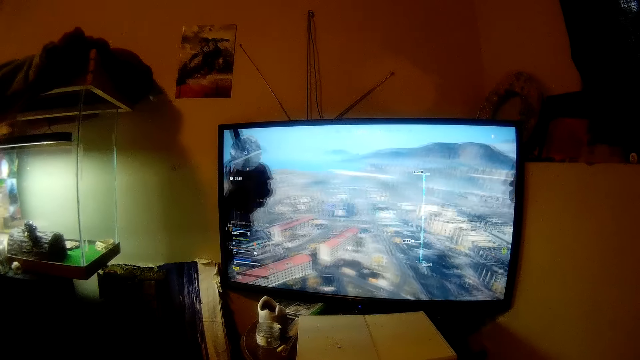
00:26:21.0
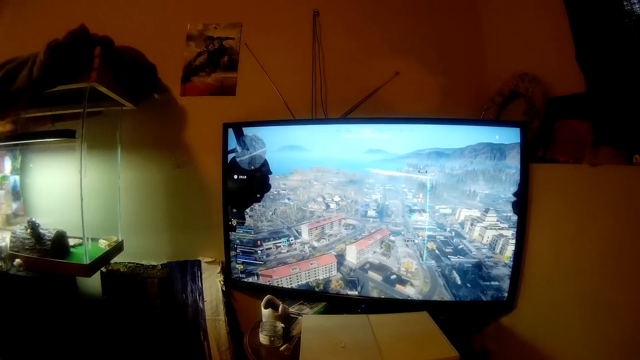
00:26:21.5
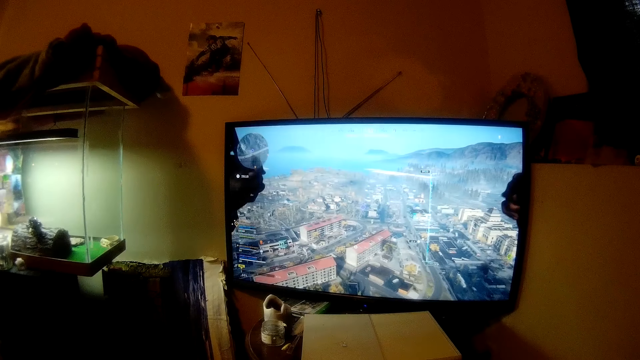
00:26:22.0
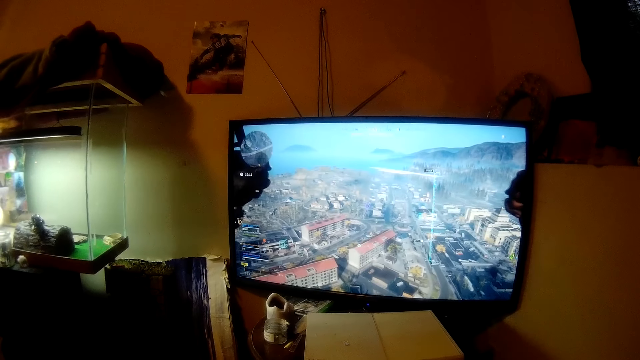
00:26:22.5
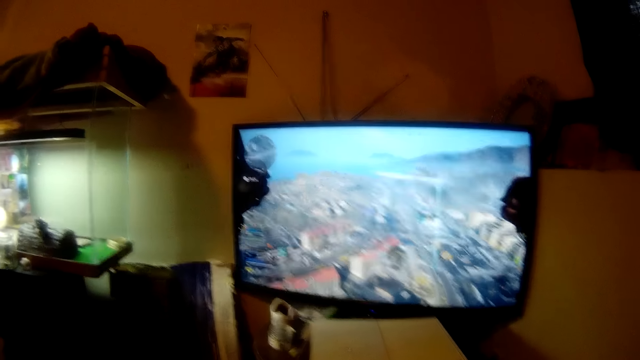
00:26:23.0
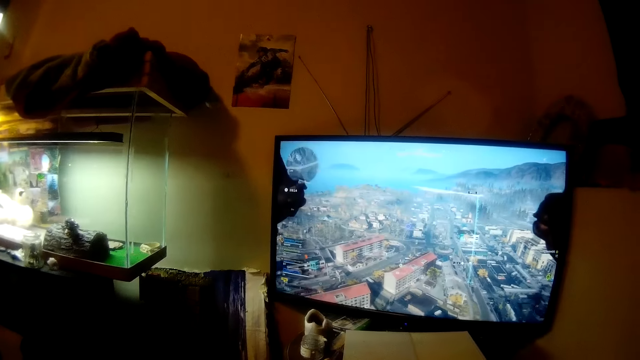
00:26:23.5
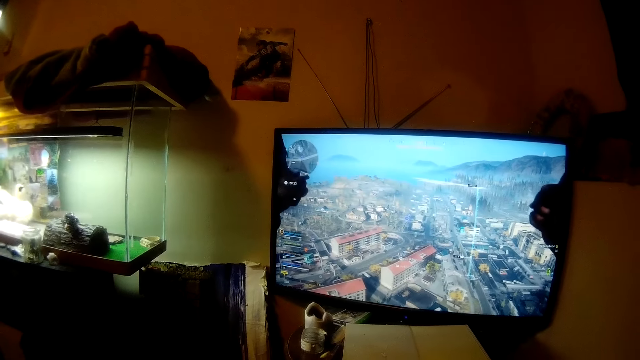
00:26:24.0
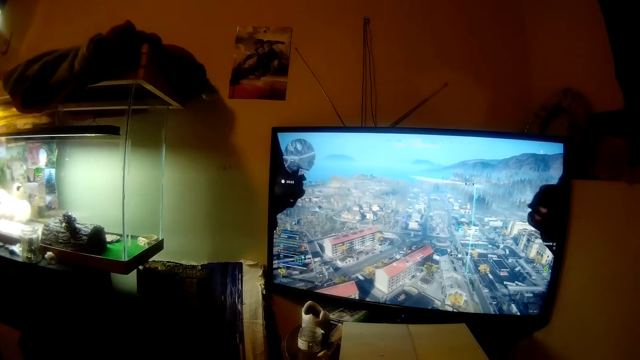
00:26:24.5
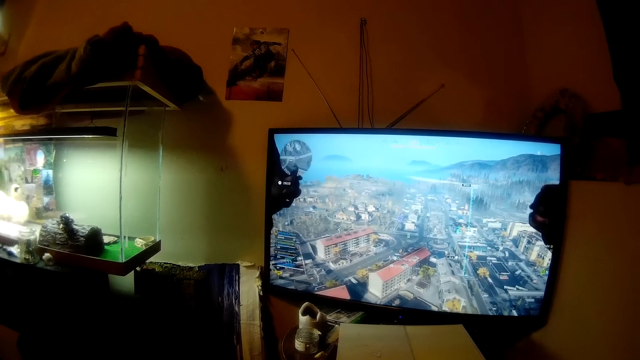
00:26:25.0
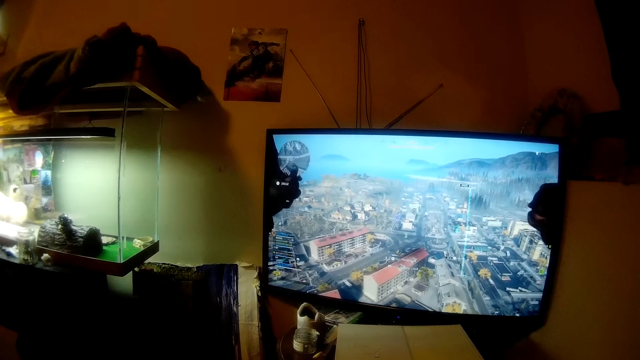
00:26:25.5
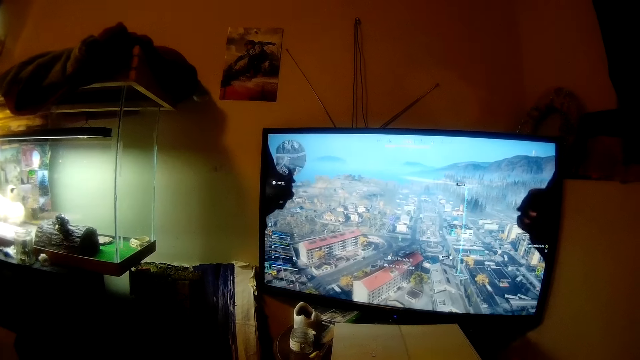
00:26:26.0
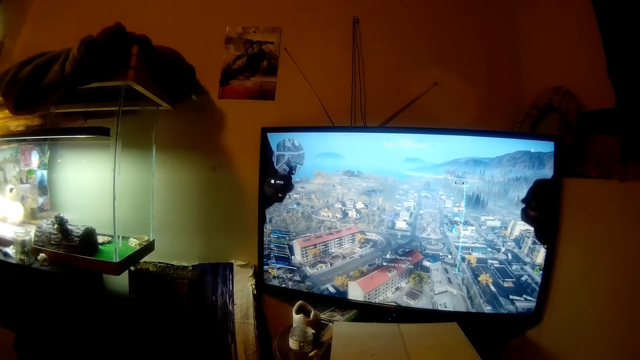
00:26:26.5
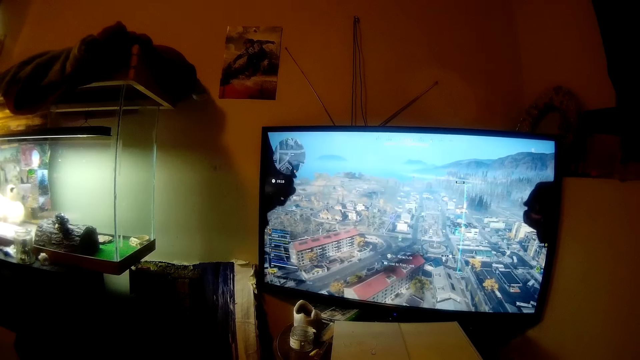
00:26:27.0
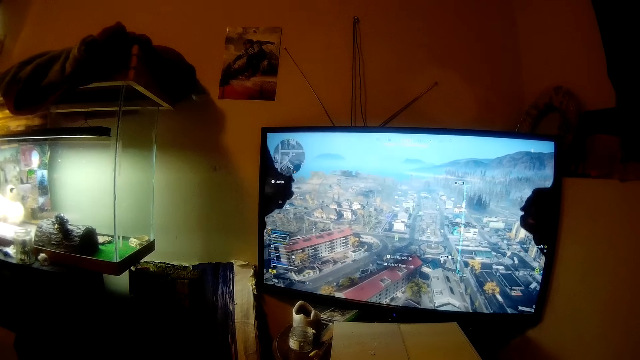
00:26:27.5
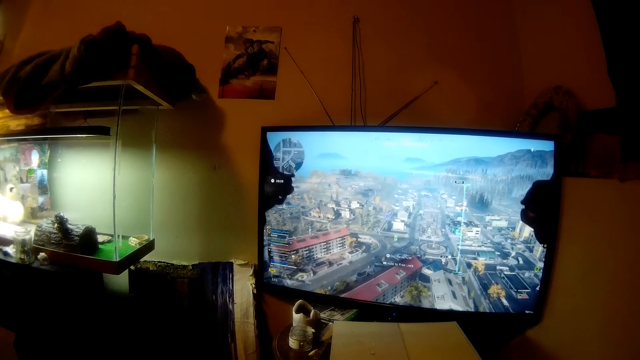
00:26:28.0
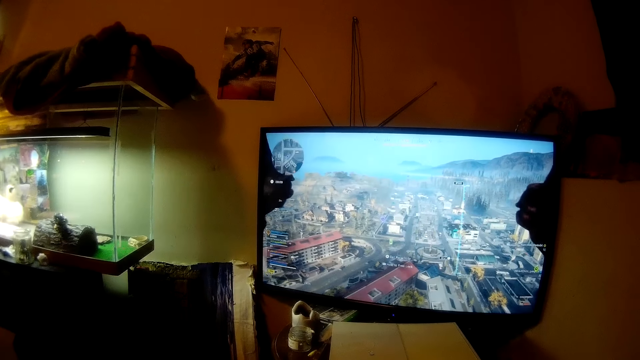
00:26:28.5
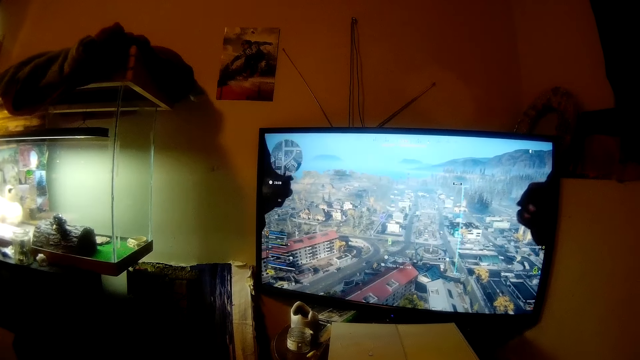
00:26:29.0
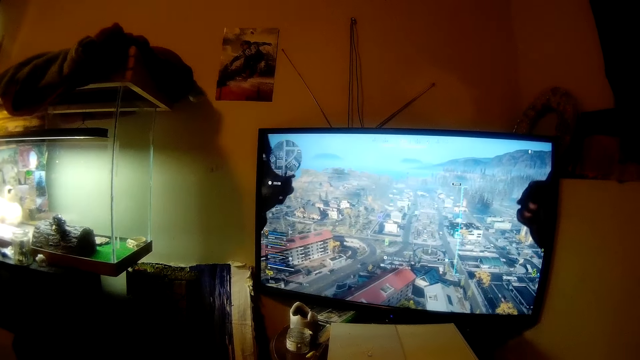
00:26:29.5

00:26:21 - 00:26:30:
The camera wearer converses.

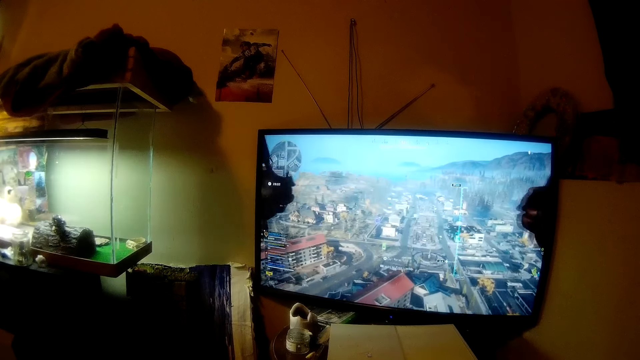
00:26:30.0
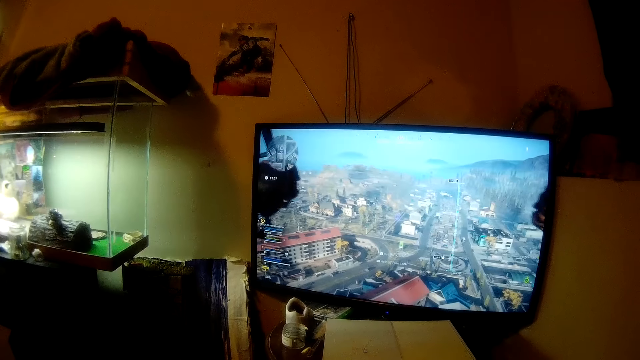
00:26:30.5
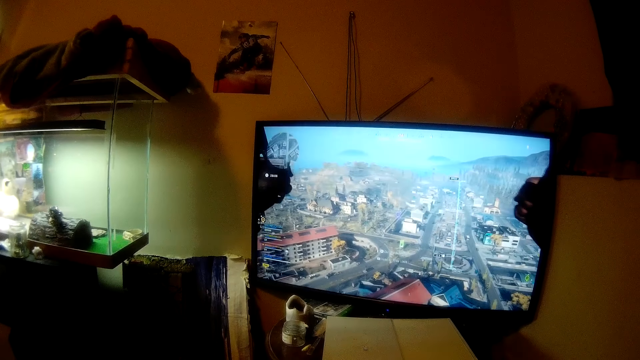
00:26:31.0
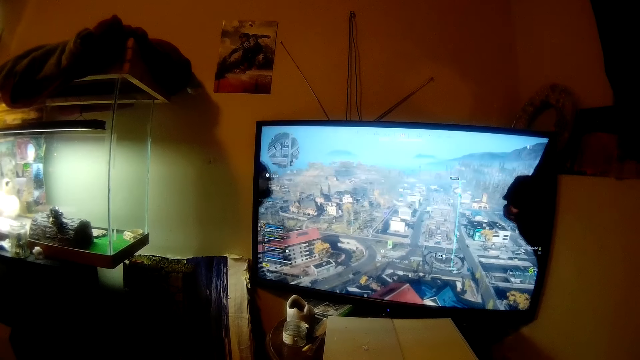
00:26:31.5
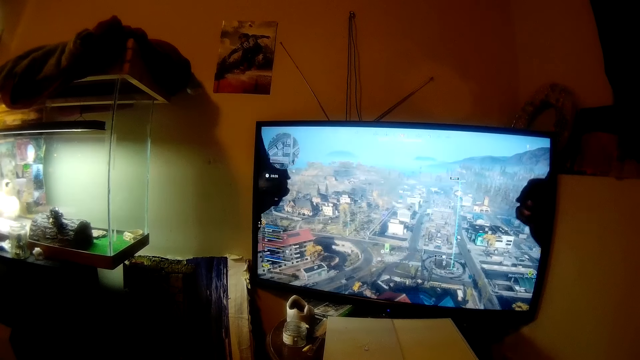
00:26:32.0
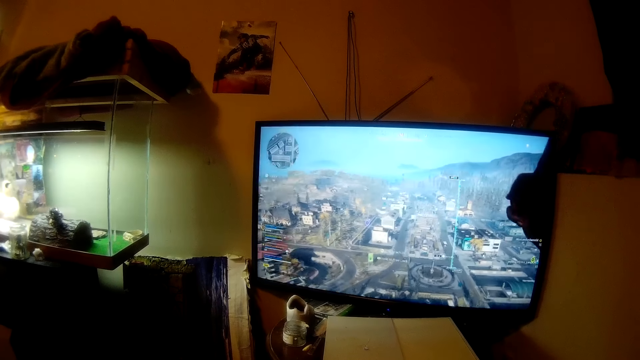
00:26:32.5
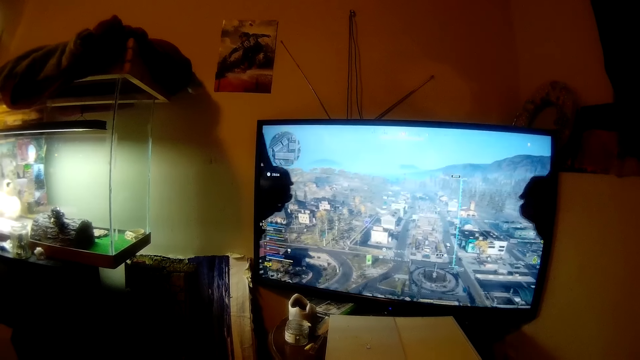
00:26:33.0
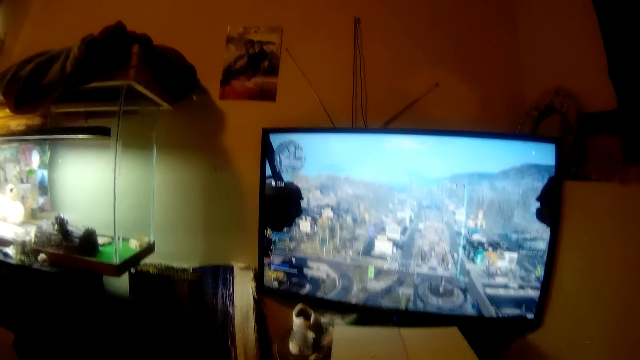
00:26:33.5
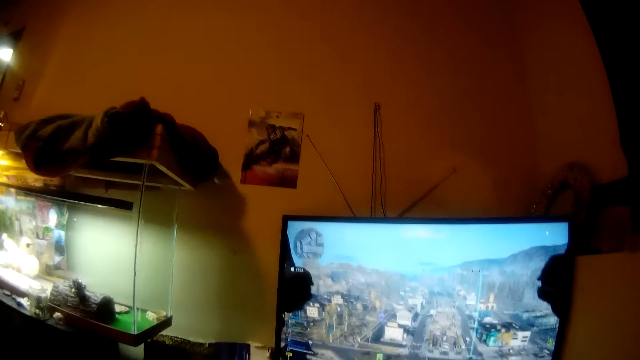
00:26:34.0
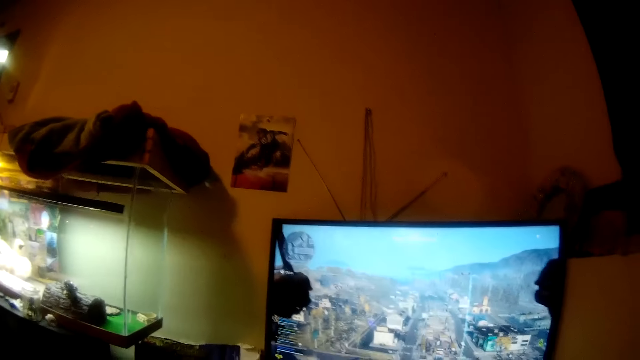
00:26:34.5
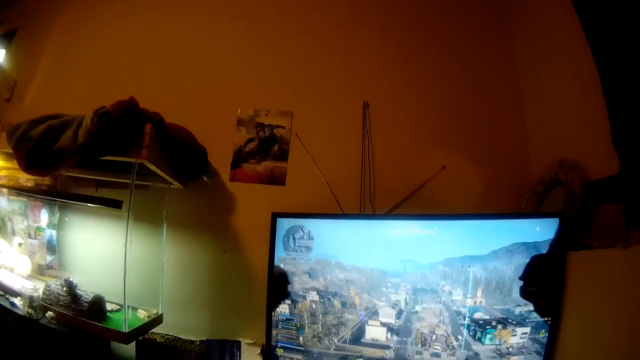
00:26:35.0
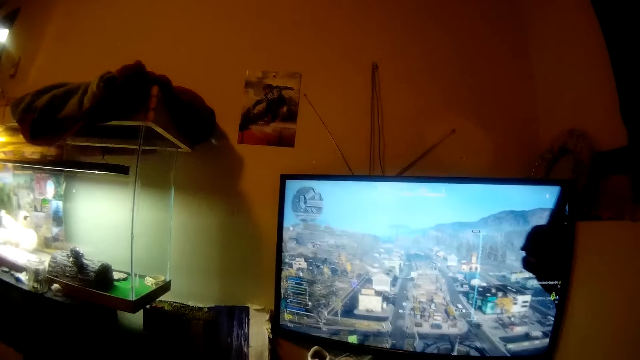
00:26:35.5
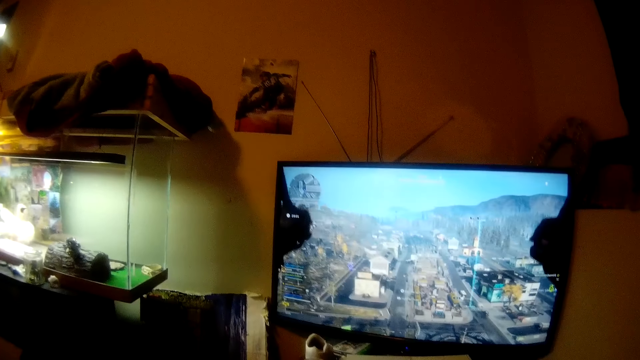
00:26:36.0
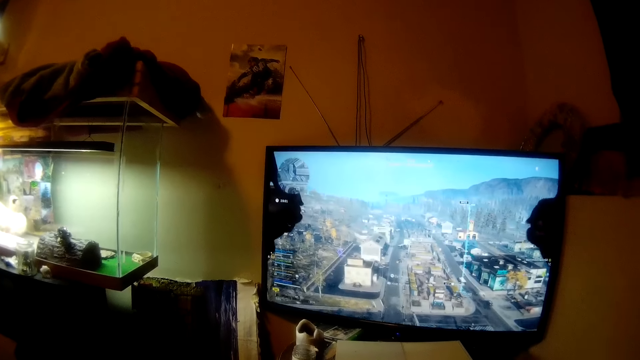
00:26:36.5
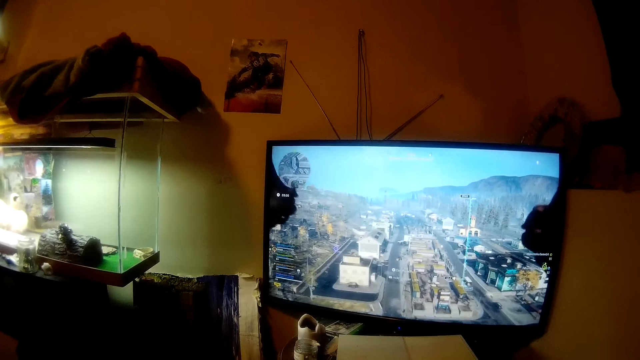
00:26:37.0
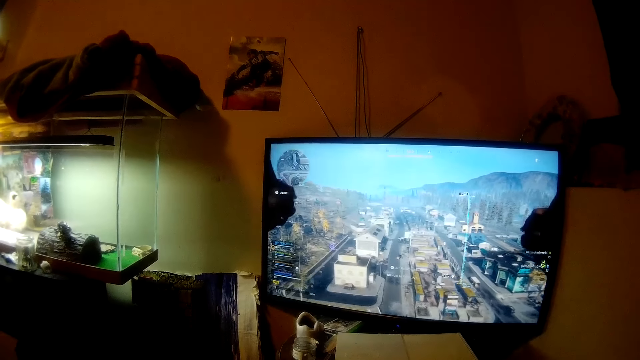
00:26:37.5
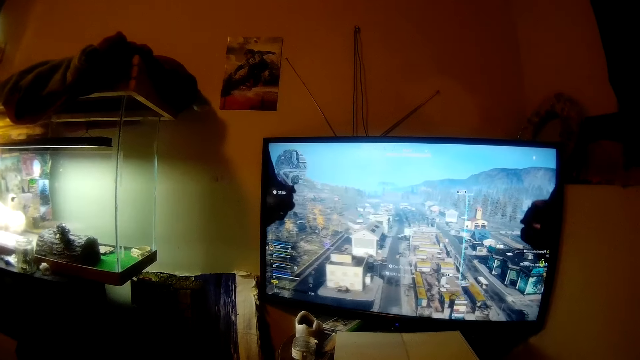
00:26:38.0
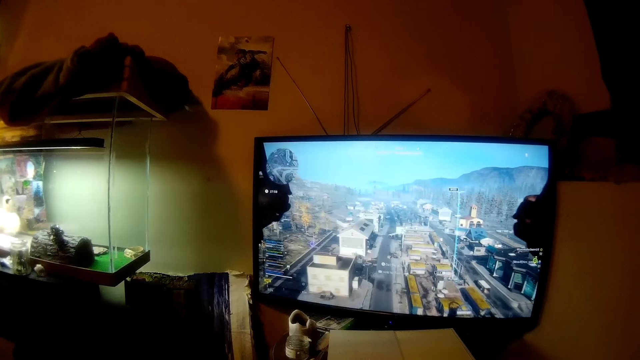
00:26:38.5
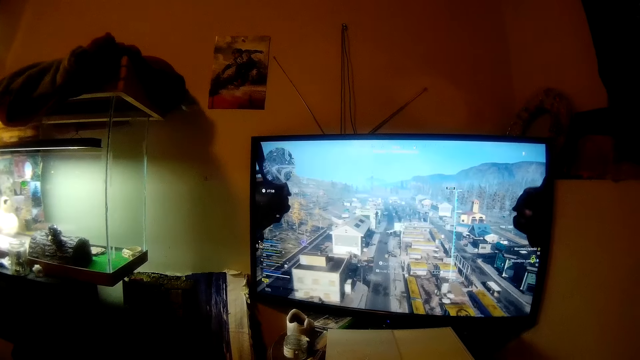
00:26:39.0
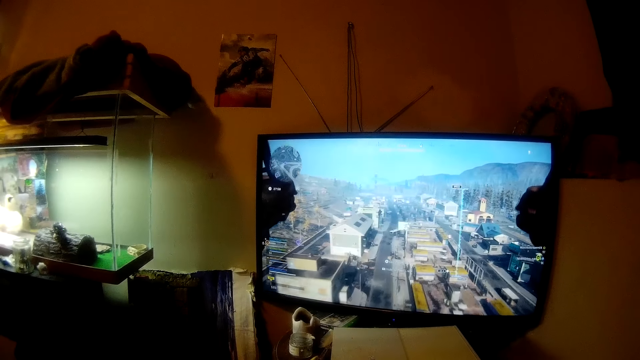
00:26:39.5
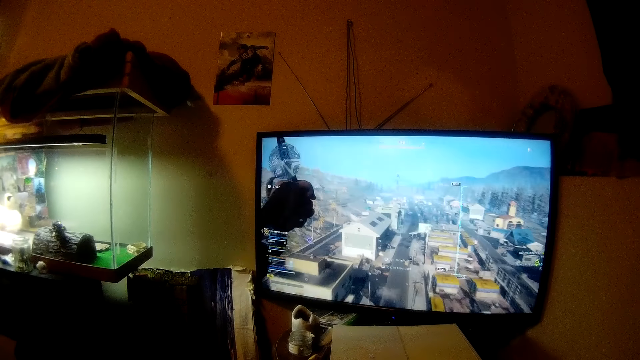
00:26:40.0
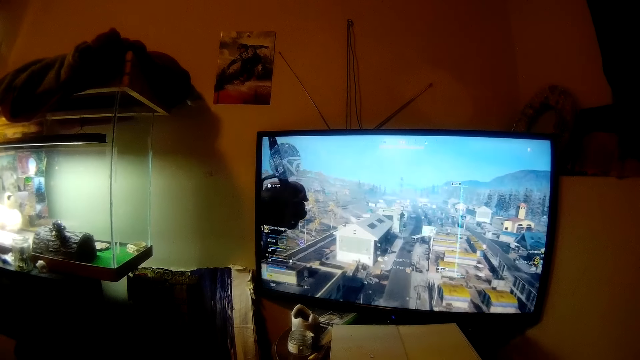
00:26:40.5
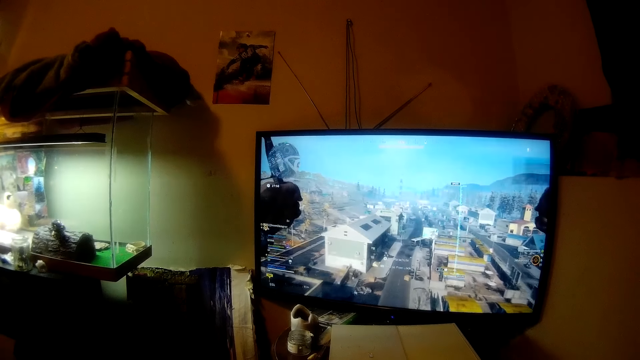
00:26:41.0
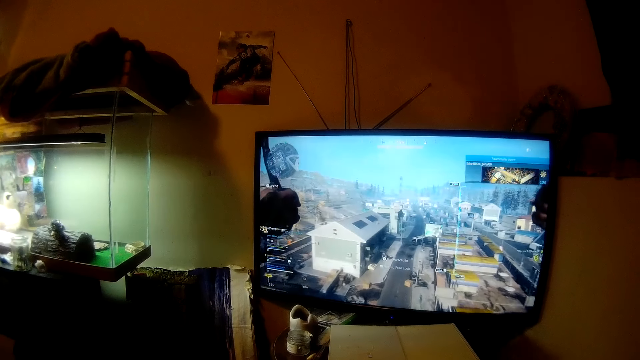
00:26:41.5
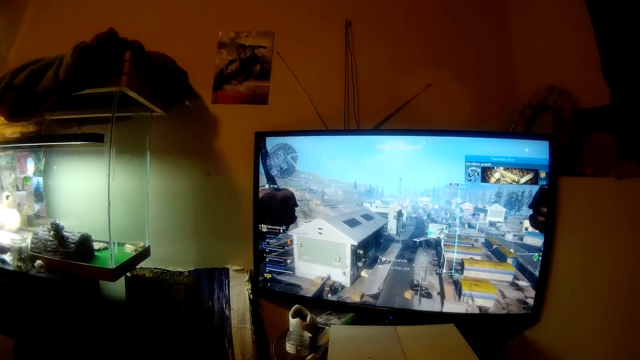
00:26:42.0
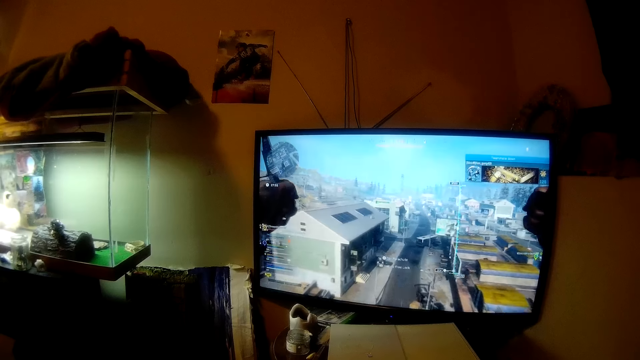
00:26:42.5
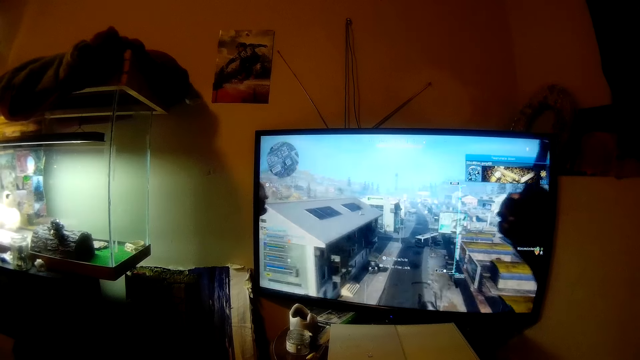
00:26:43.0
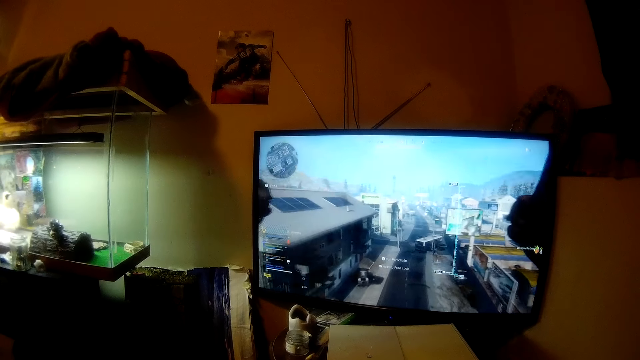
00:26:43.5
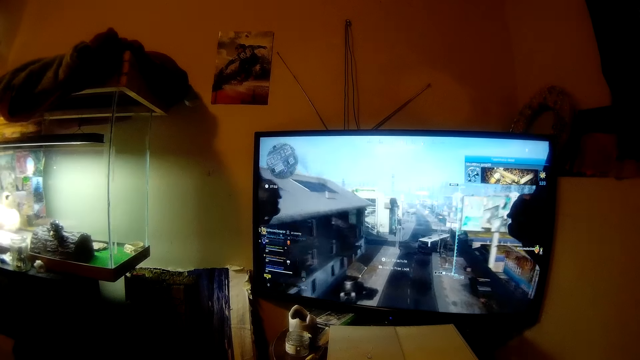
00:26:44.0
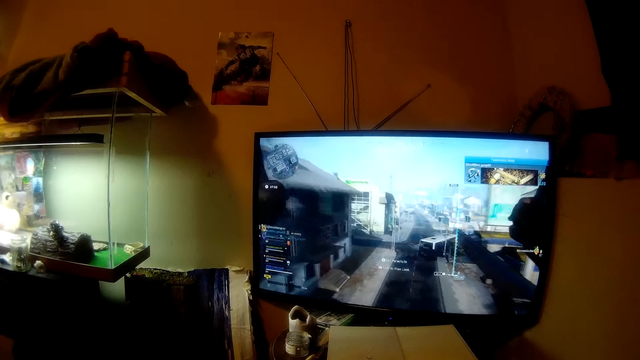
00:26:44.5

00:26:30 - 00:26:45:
The camera wearer converses.
